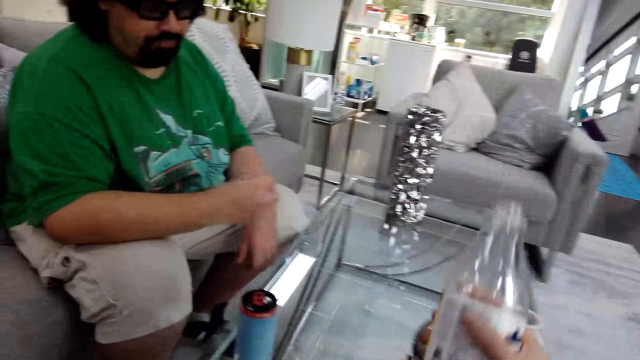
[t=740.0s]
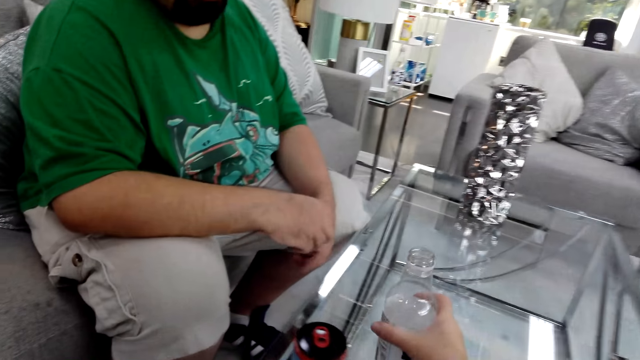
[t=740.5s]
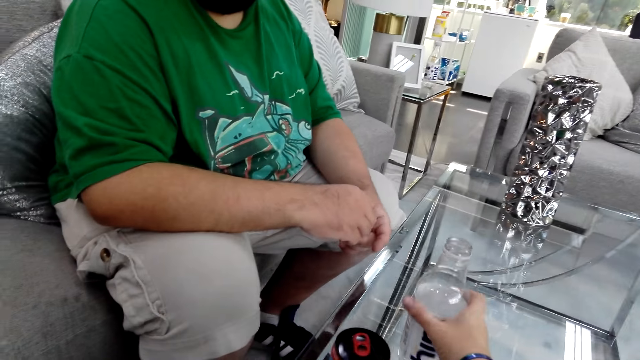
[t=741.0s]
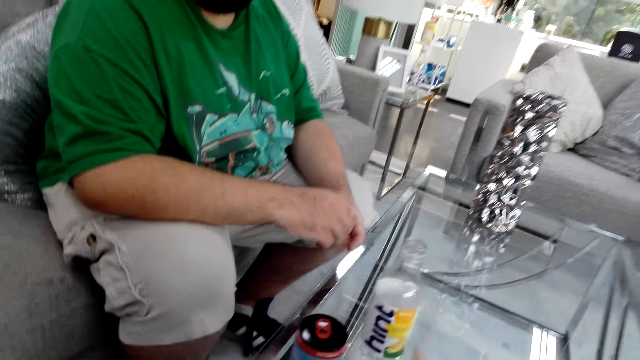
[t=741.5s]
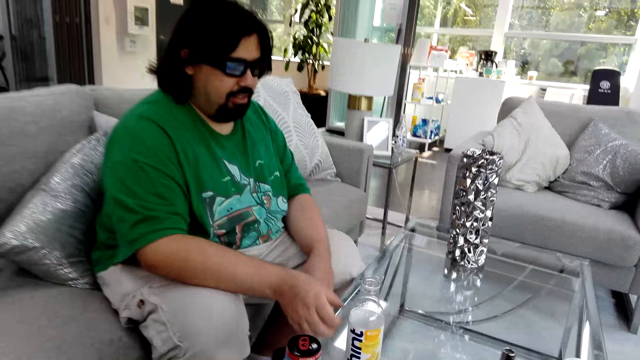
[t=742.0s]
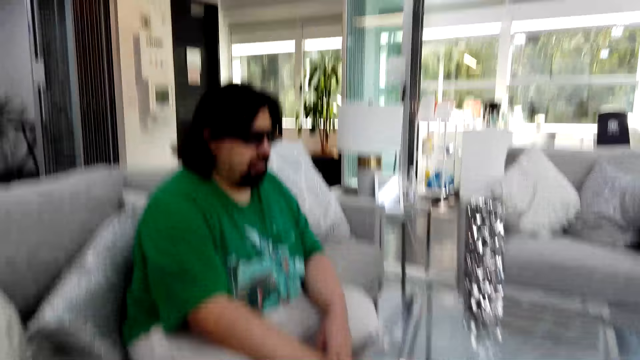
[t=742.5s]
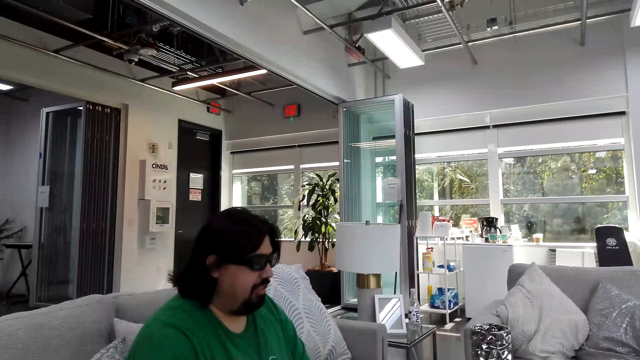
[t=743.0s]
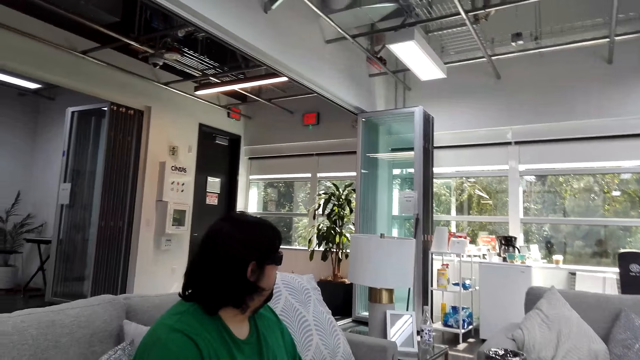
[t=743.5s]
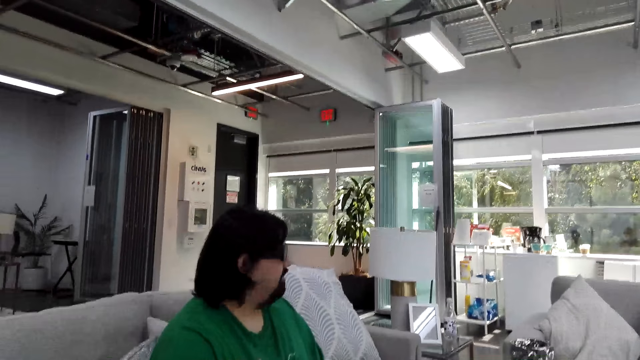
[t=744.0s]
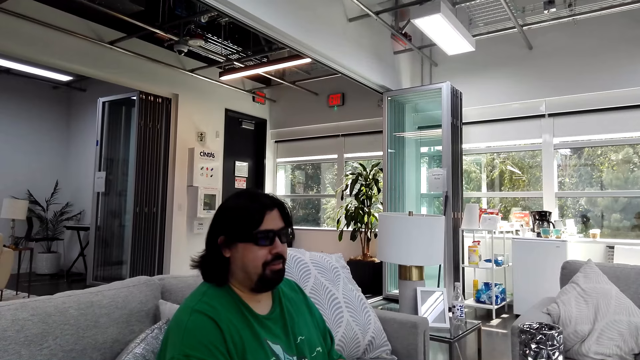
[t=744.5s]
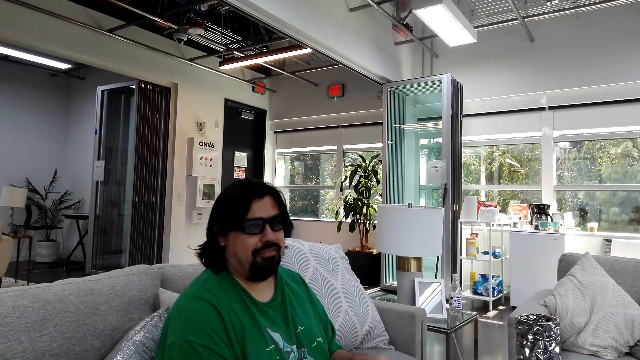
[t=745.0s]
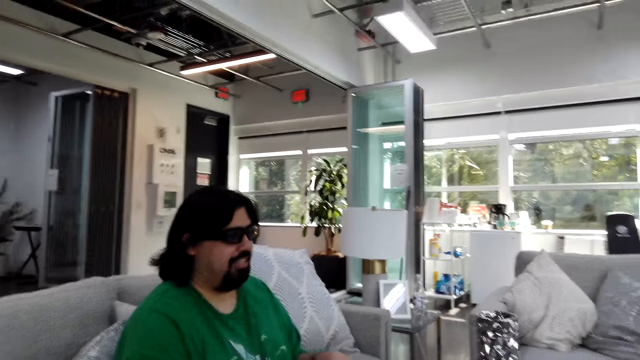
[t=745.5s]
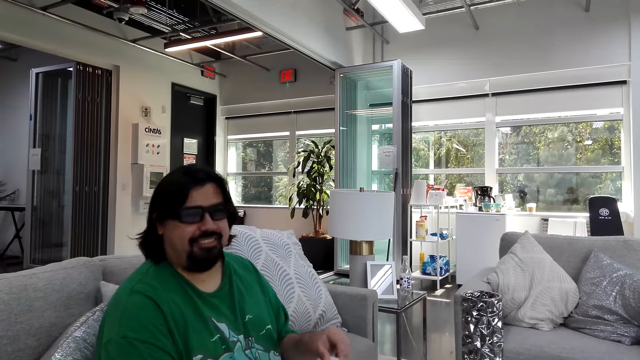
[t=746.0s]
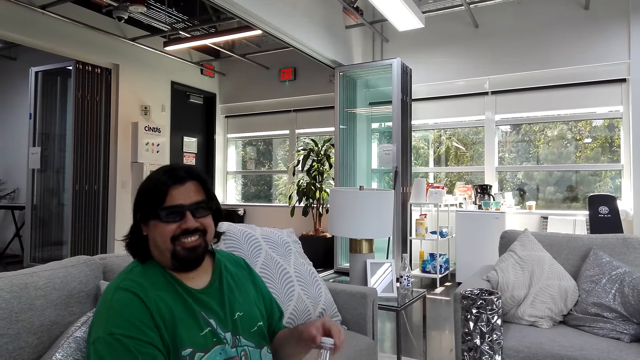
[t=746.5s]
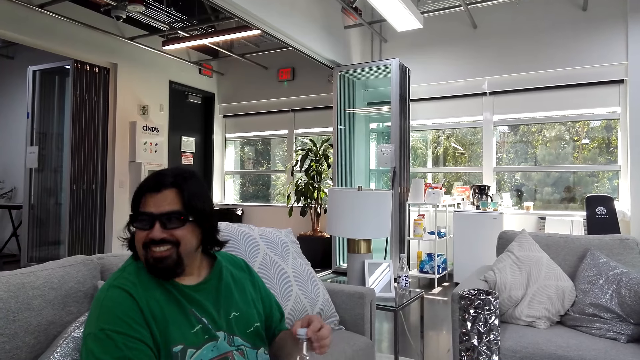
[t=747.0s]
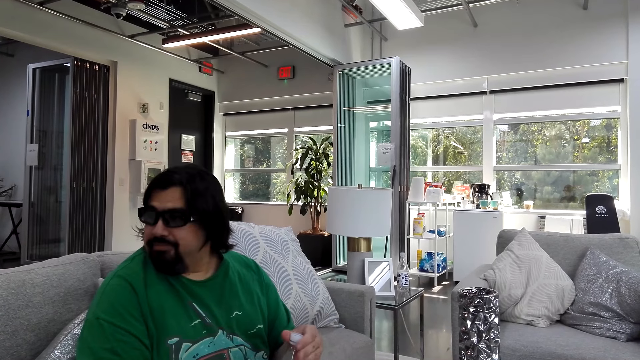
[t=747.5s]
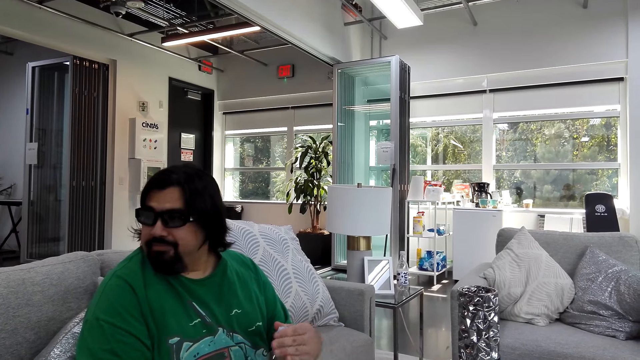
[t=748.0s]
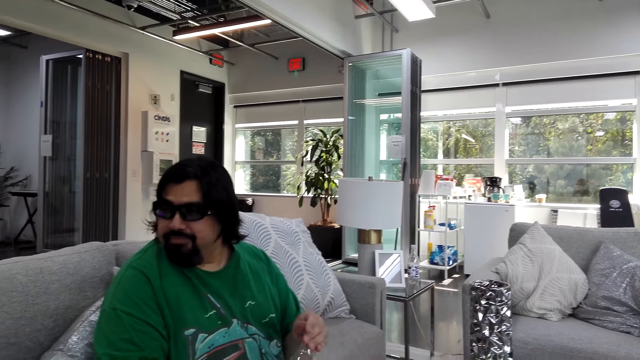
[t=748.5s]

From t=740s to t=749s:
The camera wearer puts the bottle down. A man picks up the bottle. The camera wearer talks with the man.

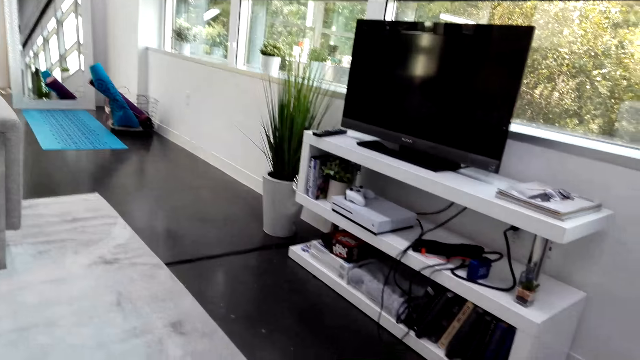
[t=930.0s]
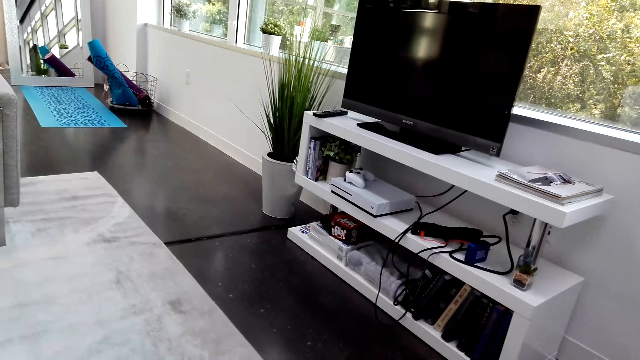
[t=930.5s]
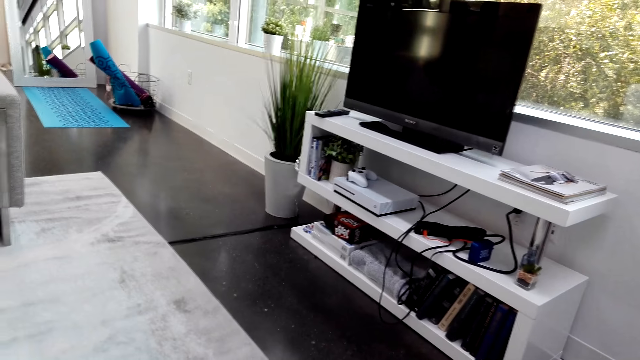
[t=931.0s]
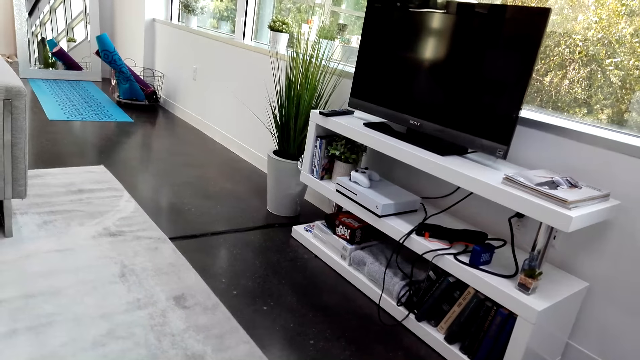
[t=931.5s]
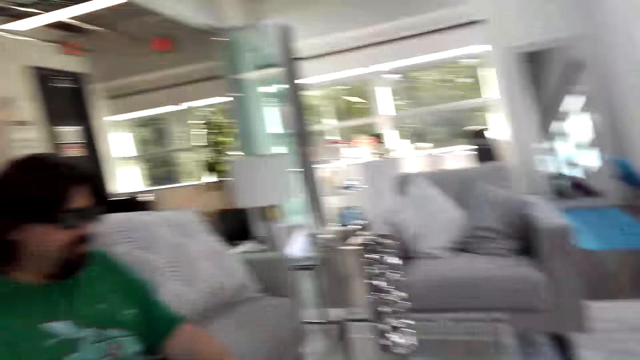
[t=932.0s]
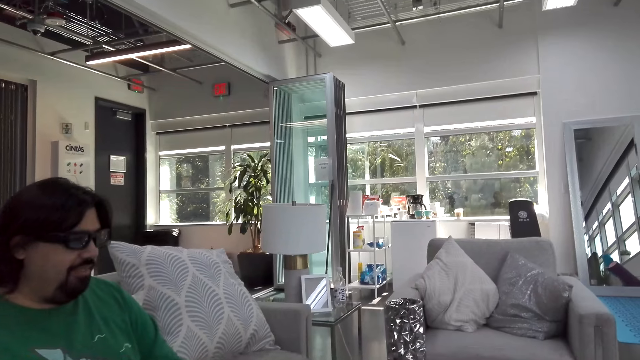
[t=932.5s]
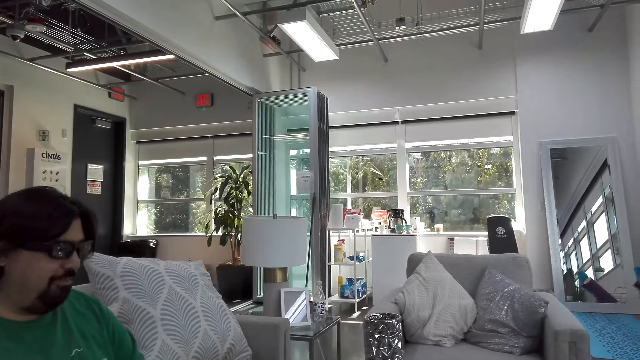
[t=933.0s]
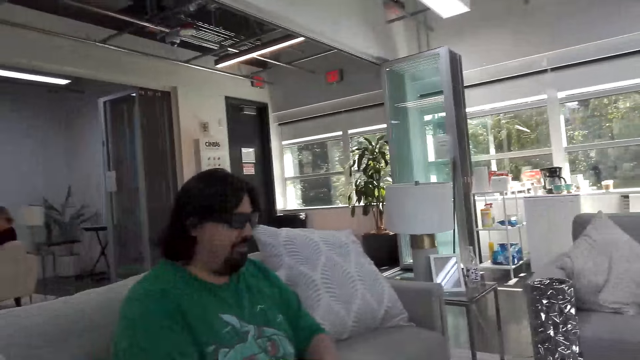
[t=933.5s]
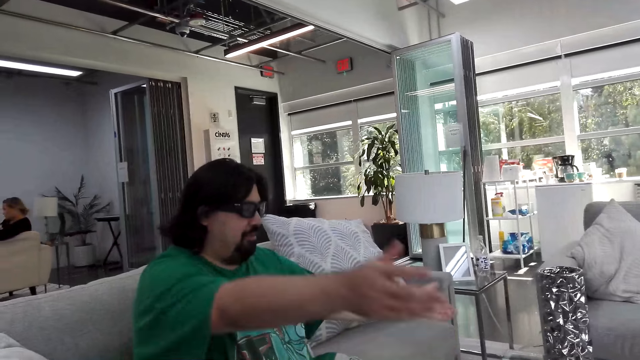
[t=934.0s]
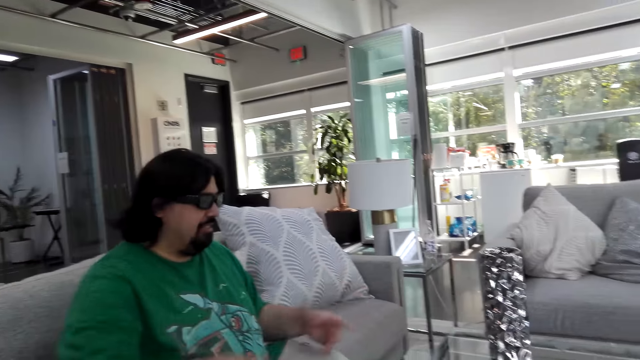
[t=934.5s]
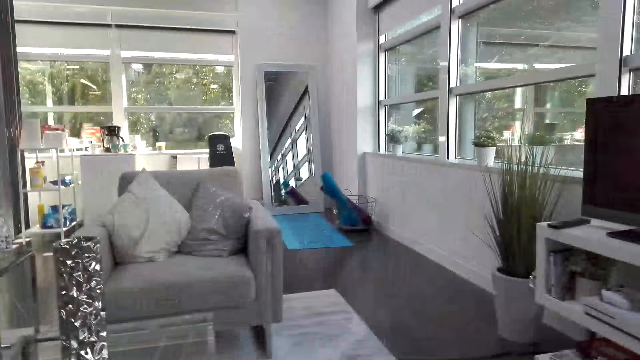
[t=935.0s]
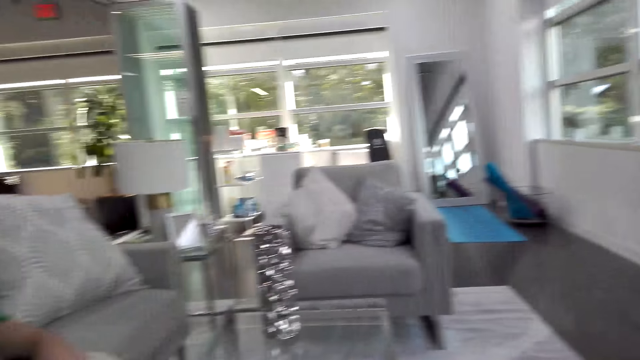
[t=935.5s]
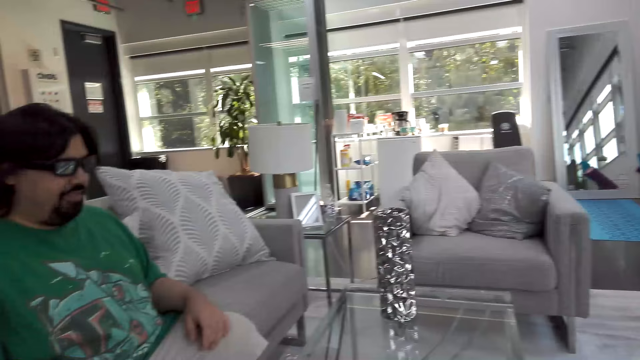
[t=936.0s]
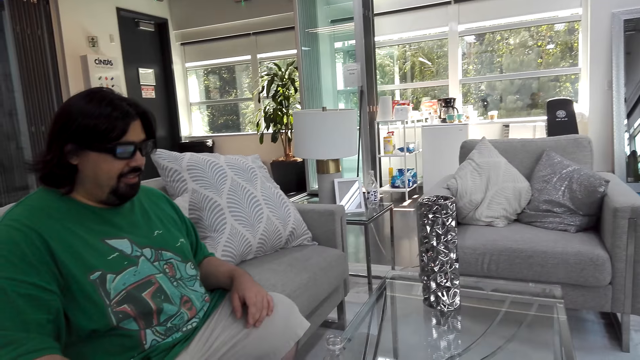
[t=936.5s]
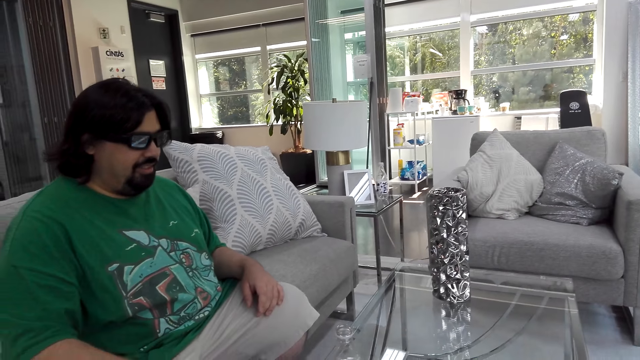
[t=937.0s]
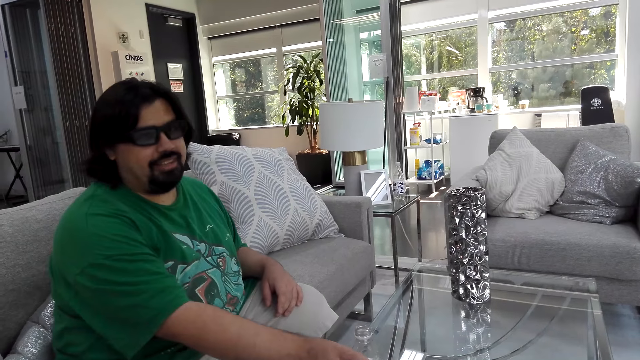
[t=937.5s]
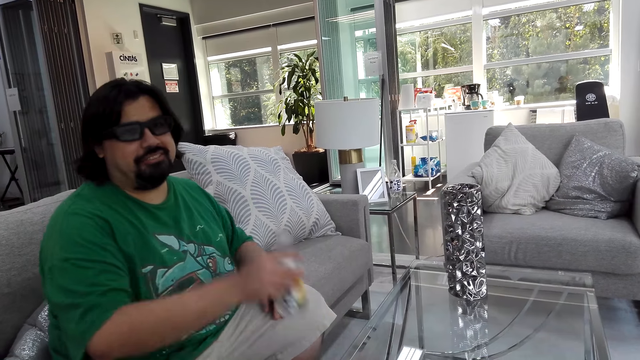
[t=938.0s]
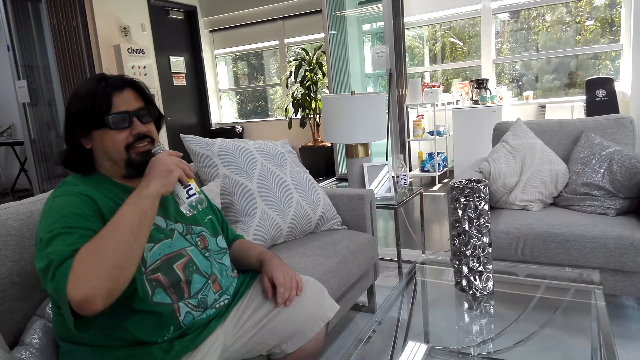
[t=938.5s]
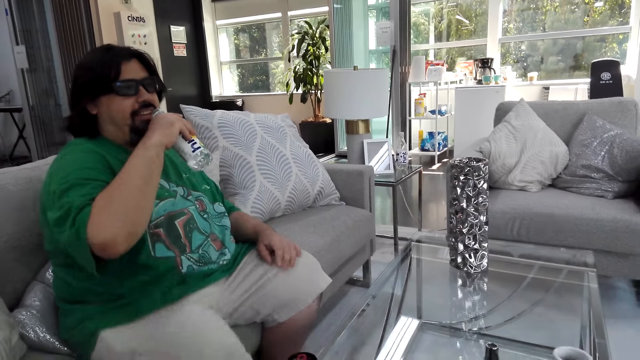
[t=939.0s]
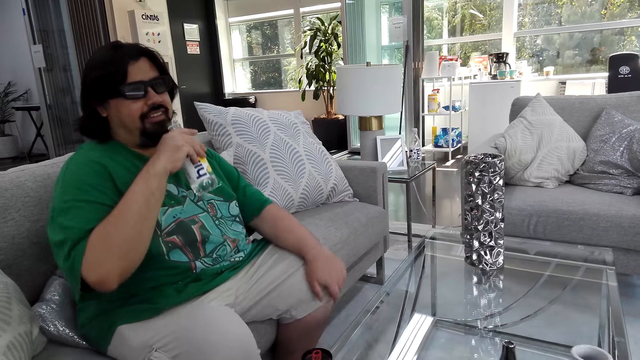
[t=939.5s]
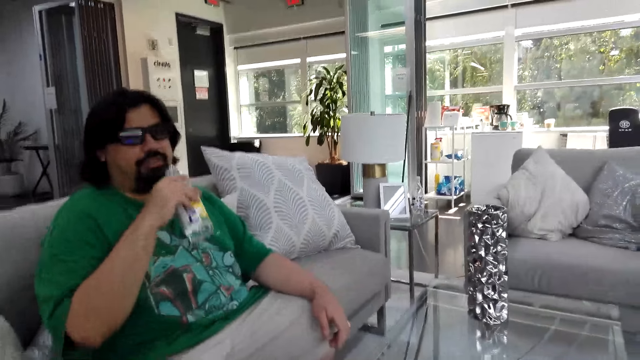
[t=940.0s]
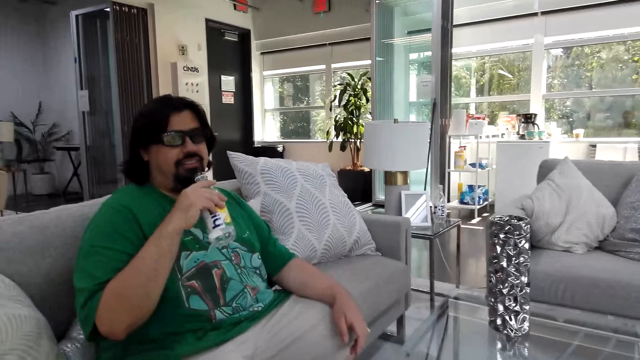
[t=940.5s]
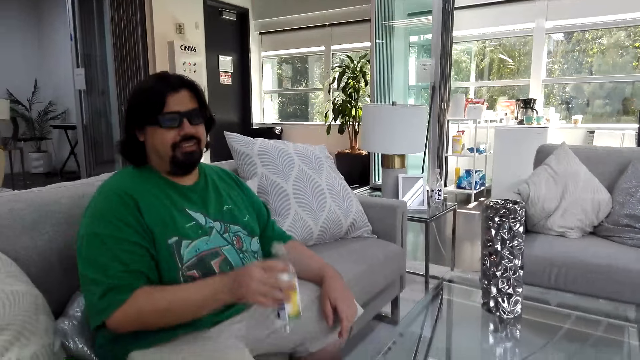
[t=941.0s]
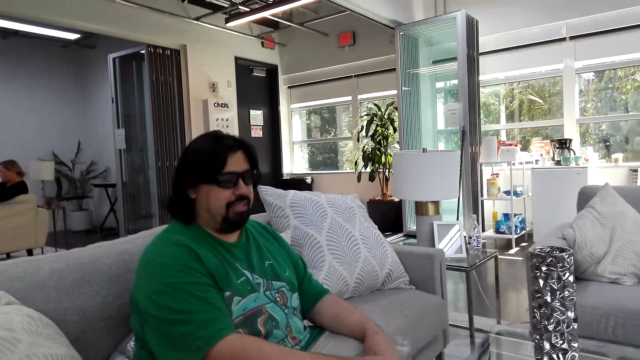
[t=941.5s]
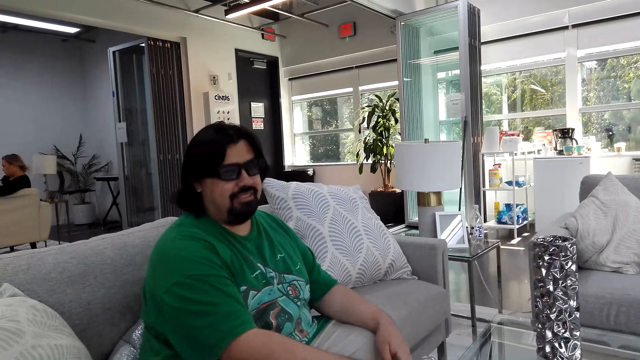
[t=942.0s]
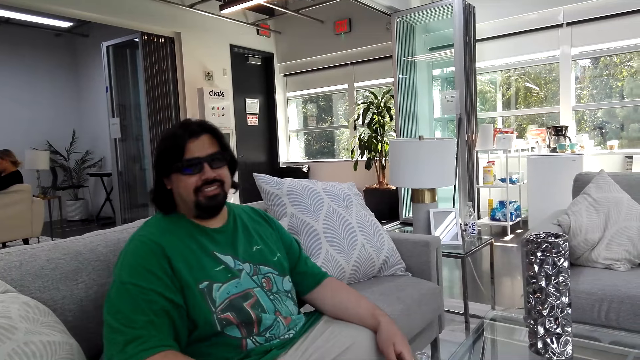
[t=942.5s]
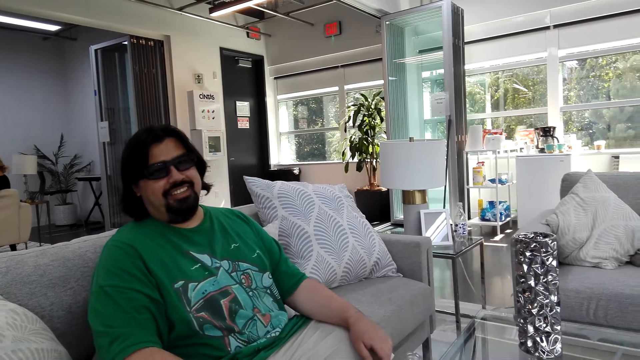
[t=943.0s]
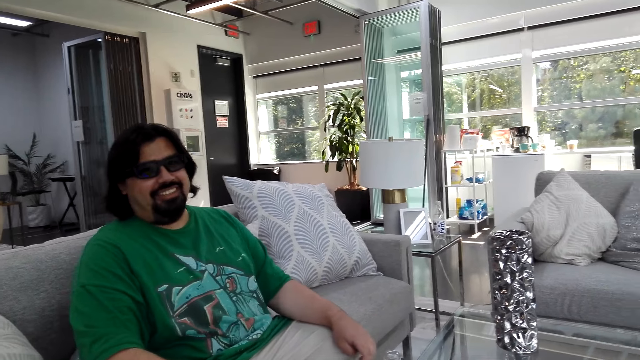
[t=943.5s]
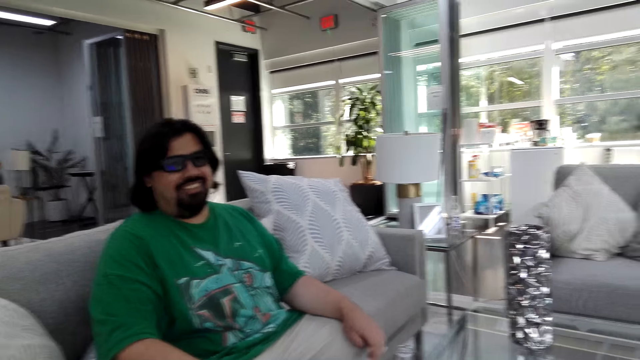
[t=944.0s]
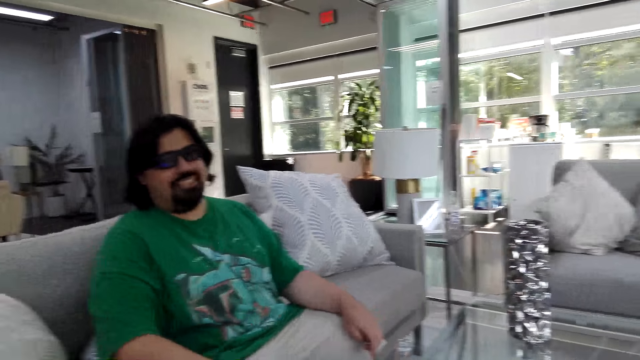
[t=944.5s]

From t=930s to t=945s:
The camera wearer talks. A man moves his hands, and talks to the camera wearer. The man takes the water bottle on the table. The camera wearer drinks the water. The man puts the water bottle towards the mouth. The man moves his left hand on the lap. The man talks. The man removes the water bottle from the mouth area. The man puts the water bottle on the table. The man talks to the camera wearer.
